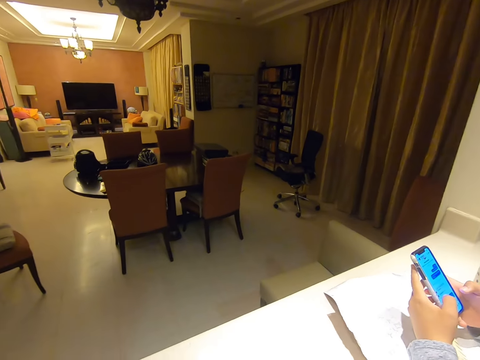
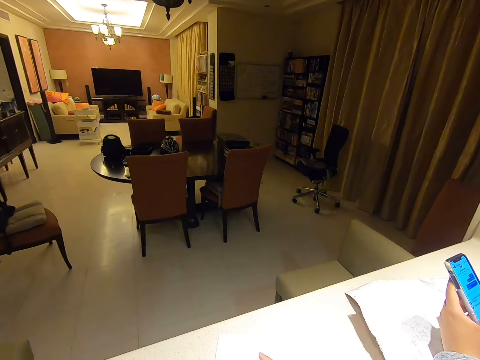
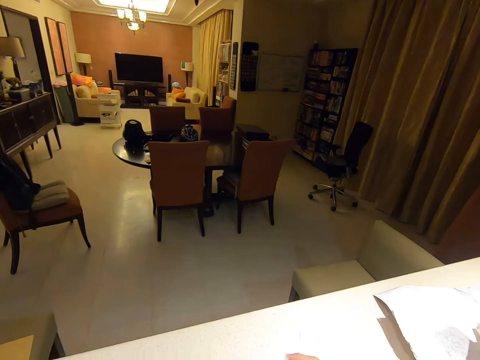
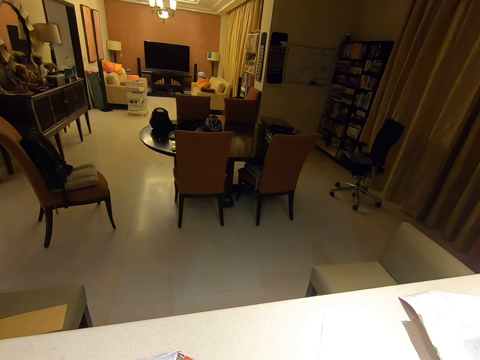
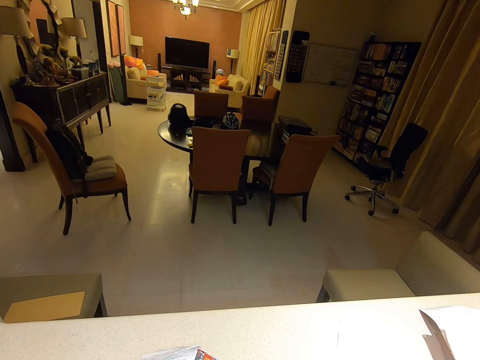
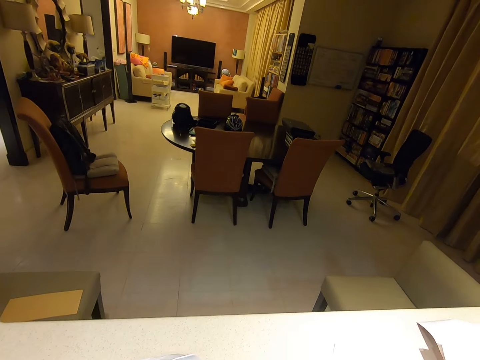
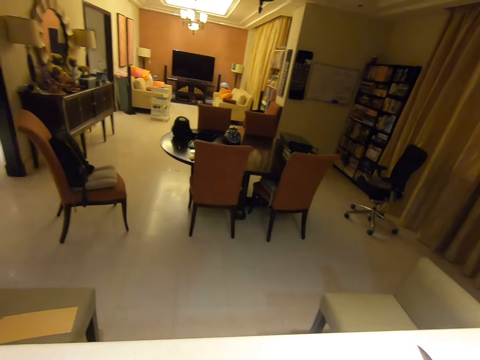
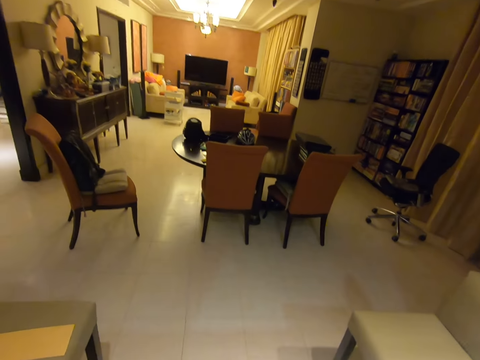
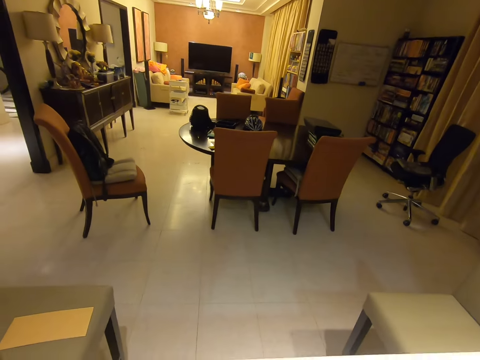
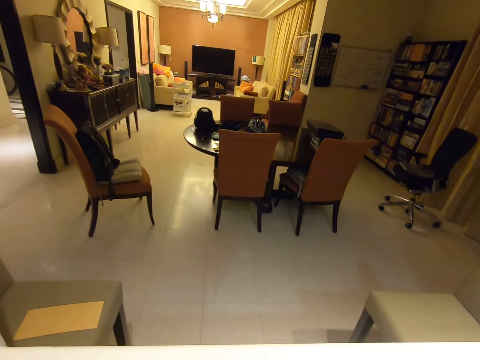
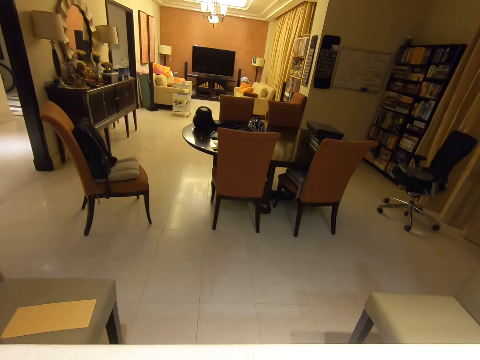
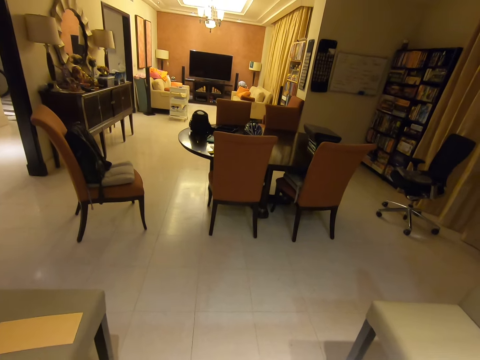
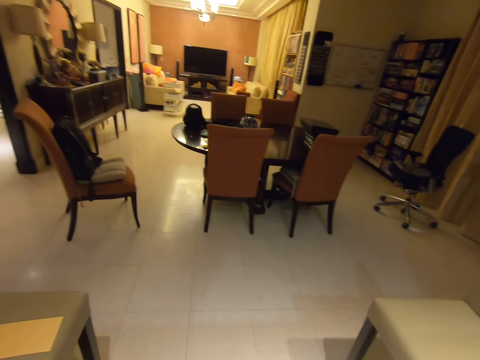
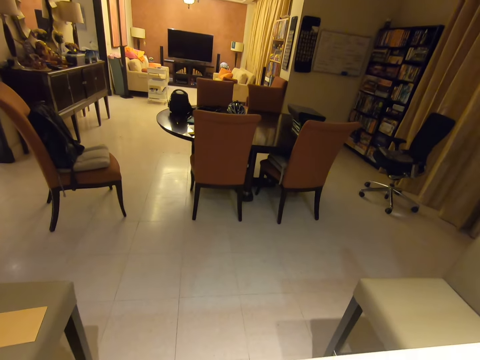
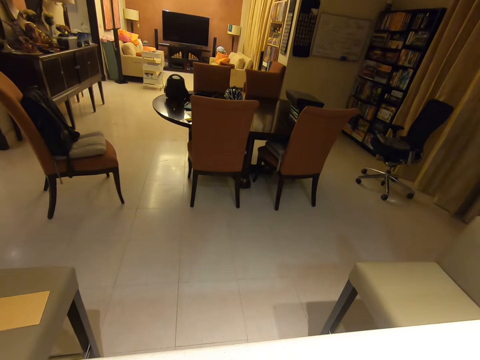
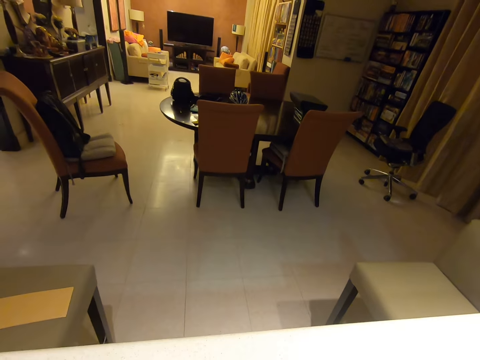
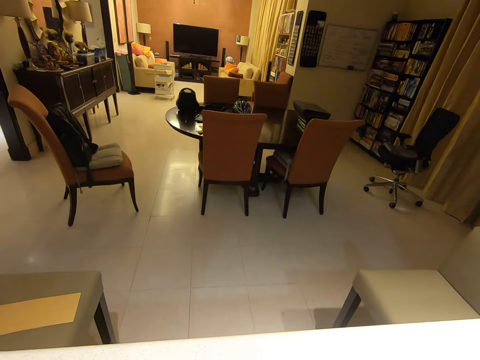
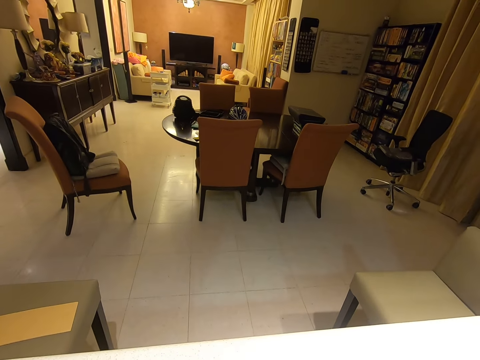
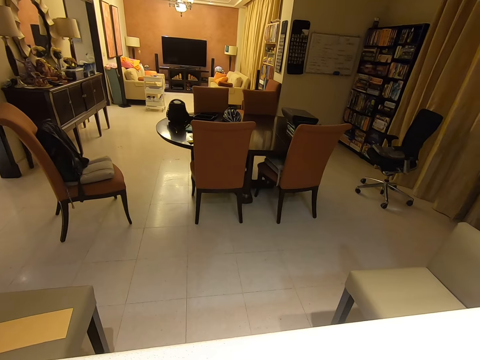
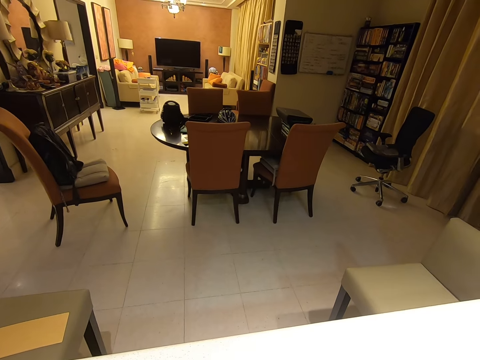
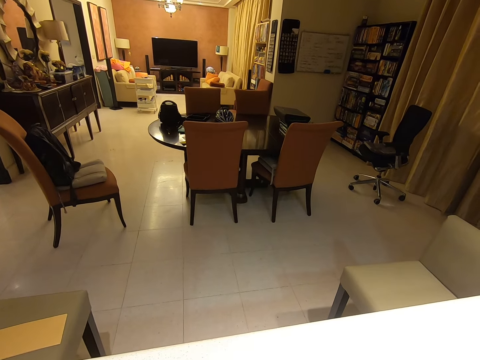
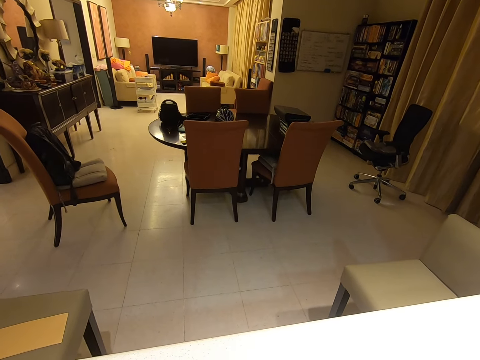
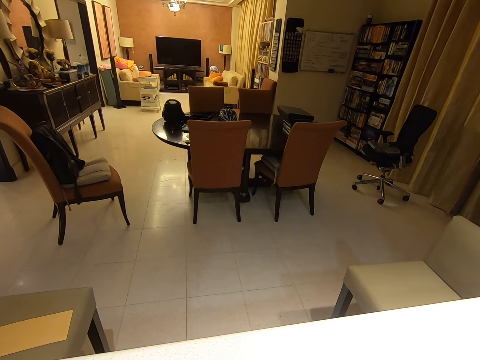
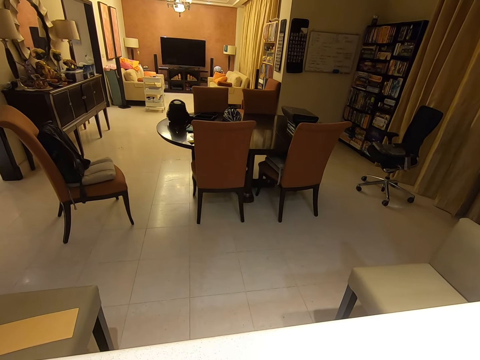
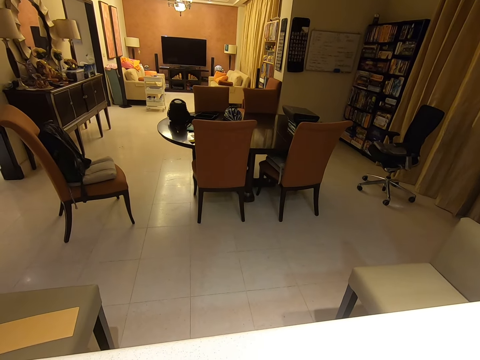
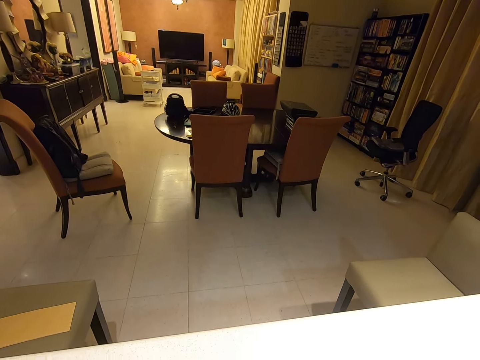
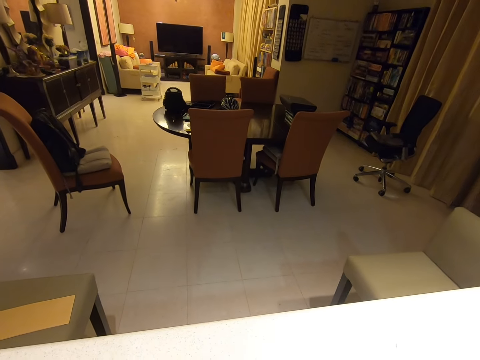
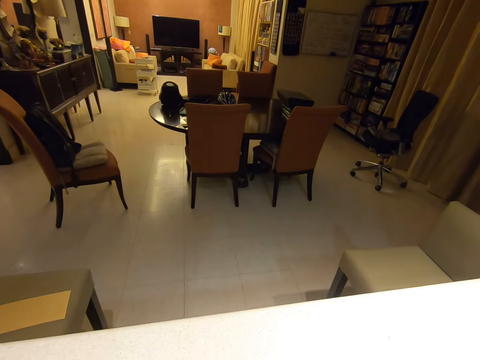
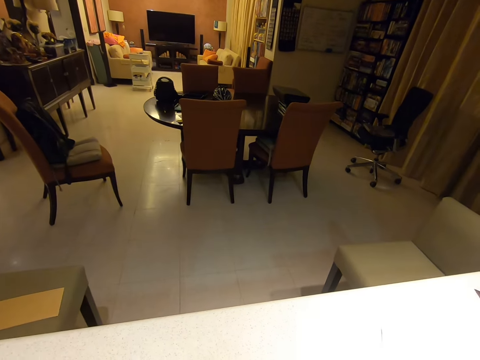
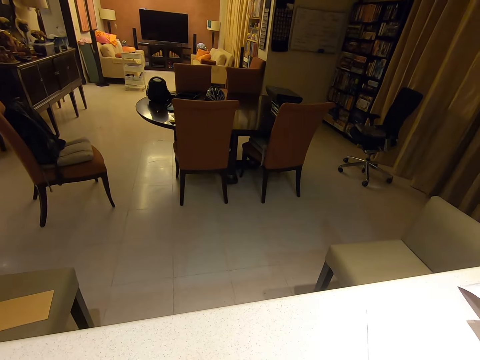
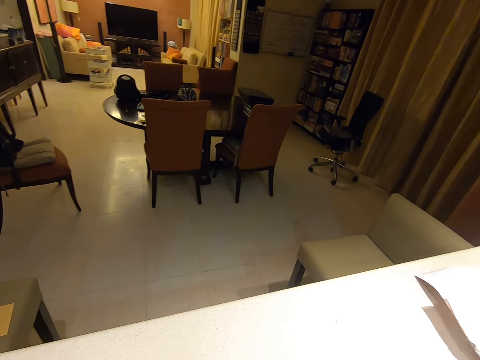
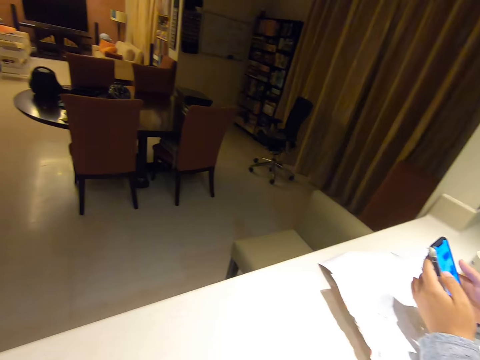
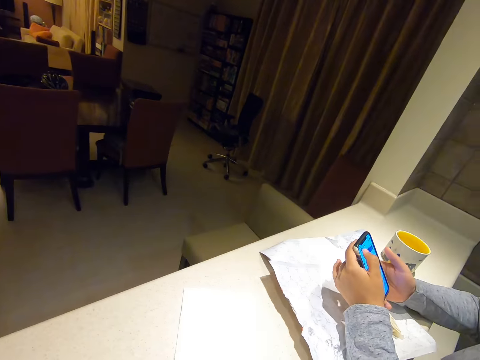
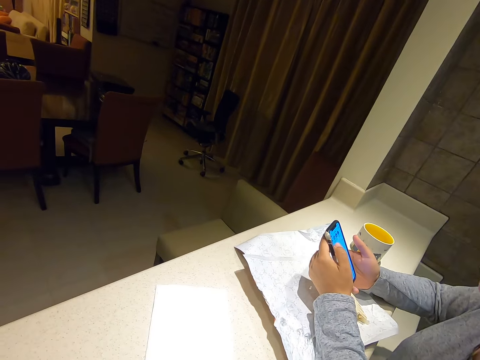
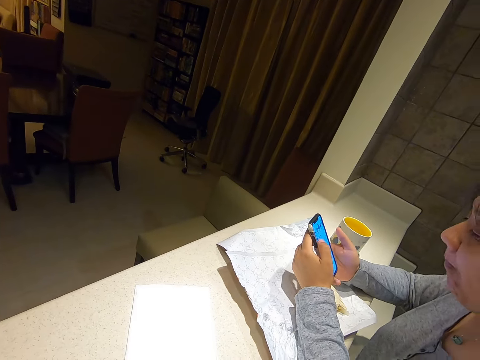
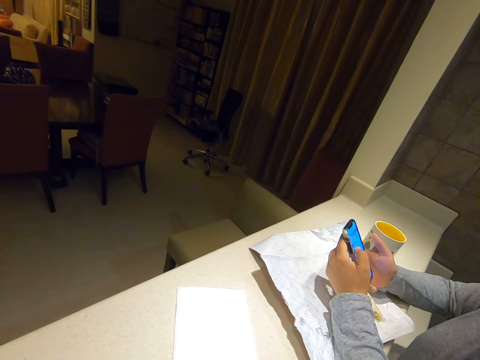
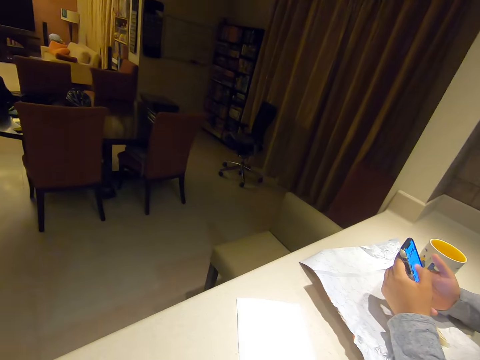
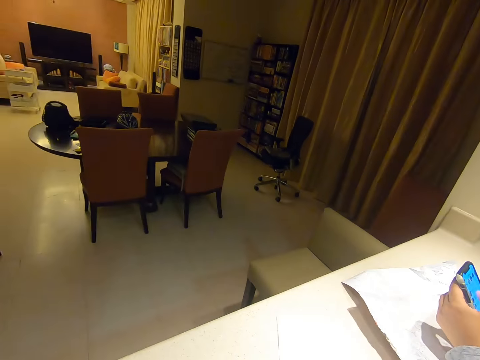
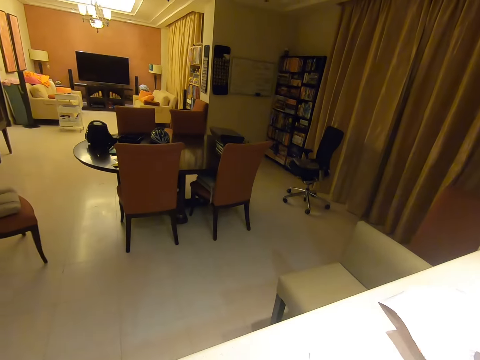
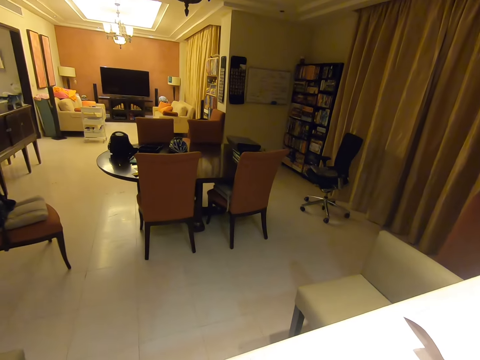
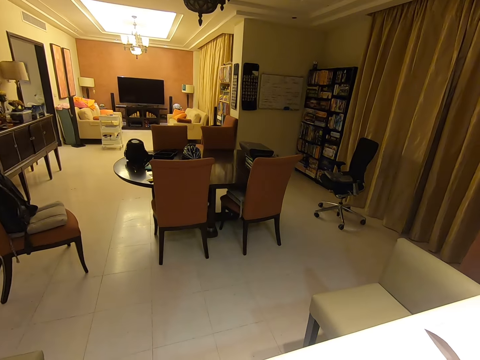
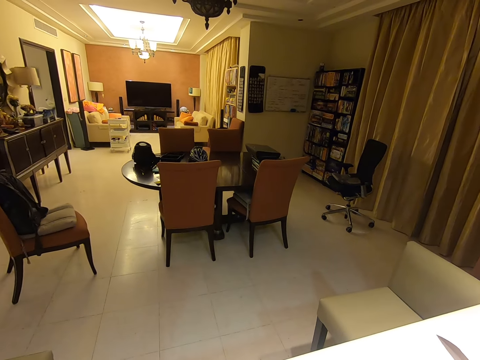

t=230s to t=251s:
The camera wearer looks around the house. They converse with a woman. They converse with the woman again. The woman holds a phone with both hands.

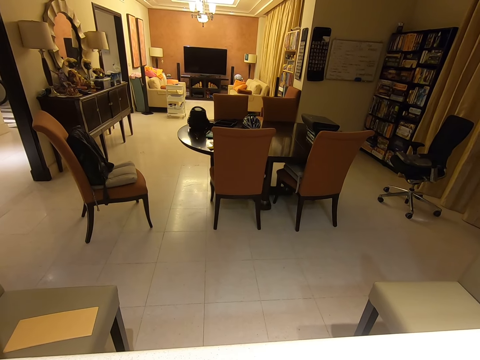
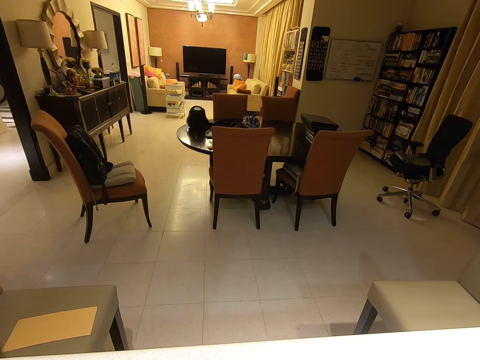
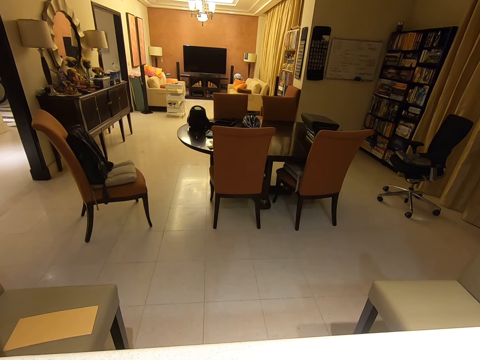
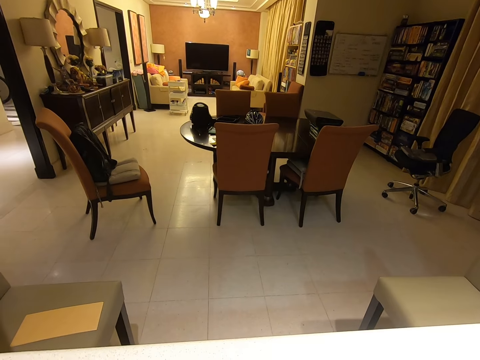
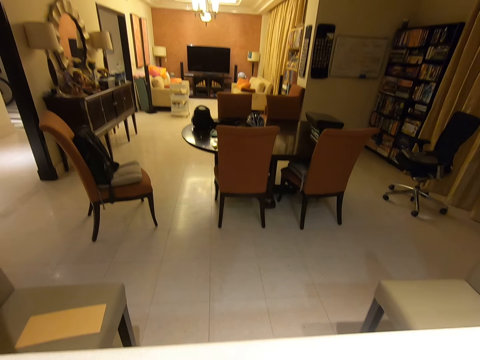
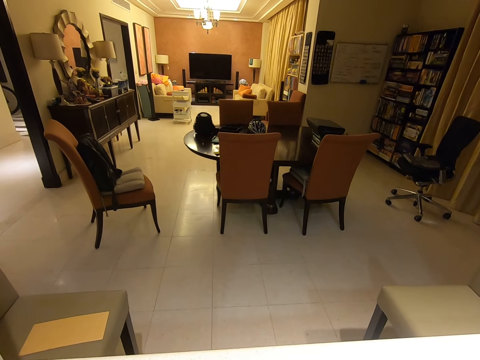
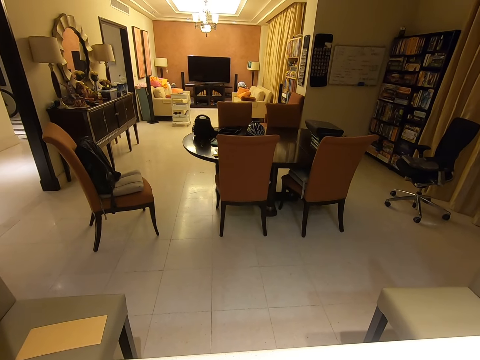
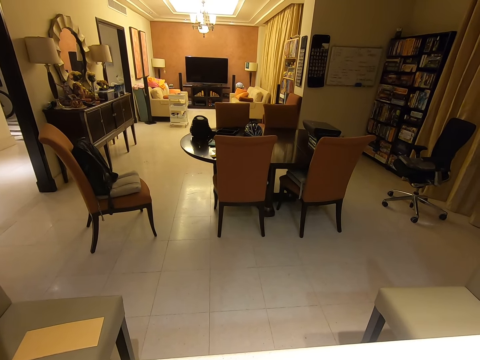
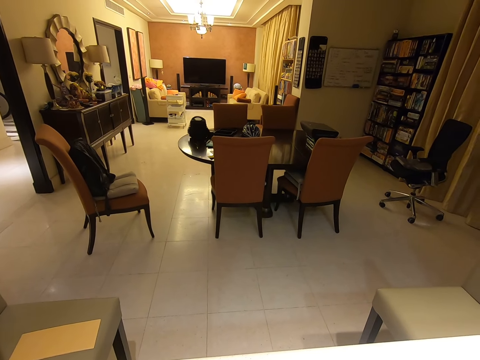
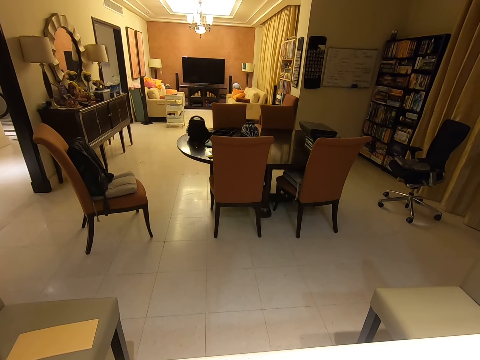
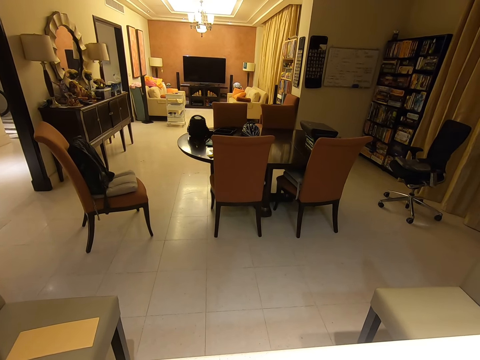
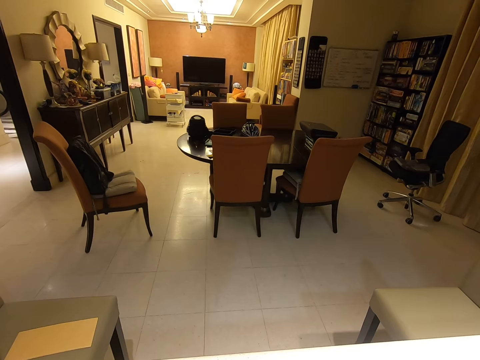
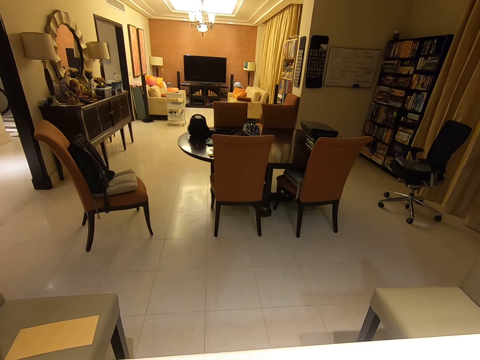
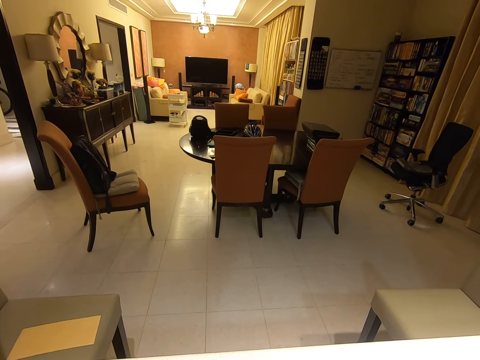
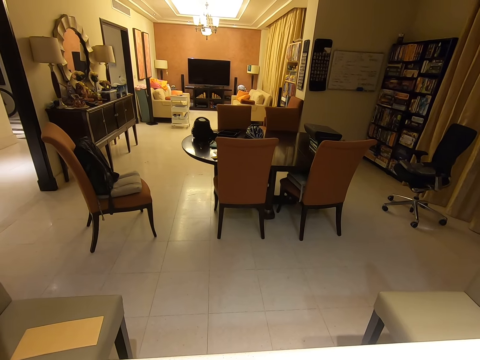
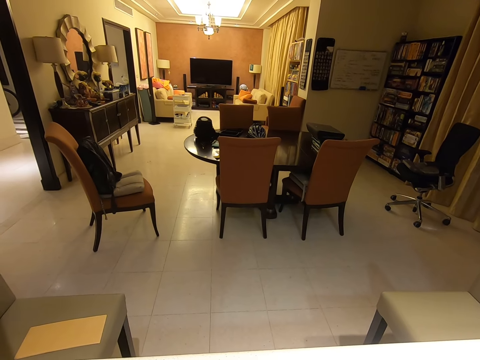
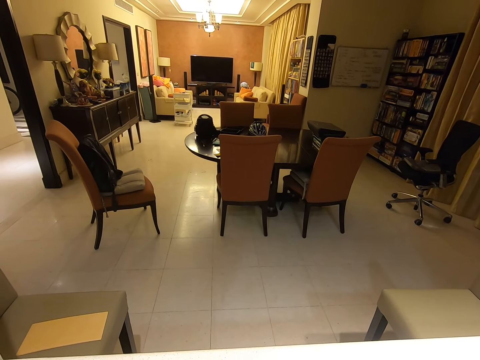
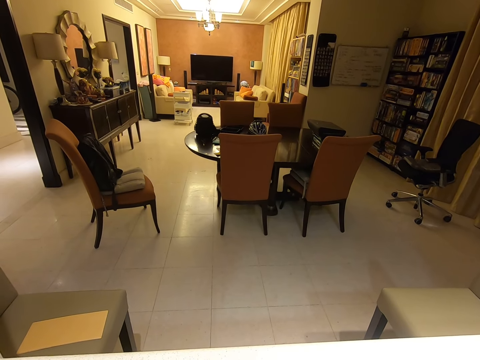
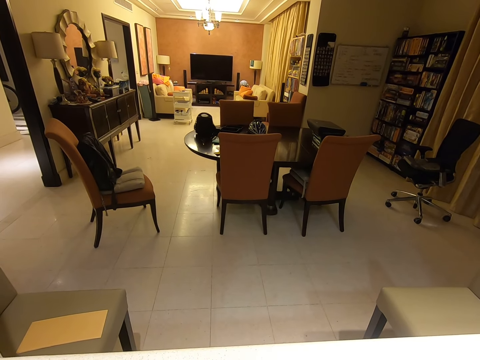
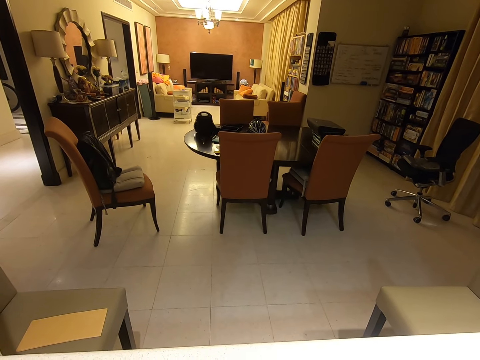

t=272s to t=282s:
The camera wearer converses with a woman.
